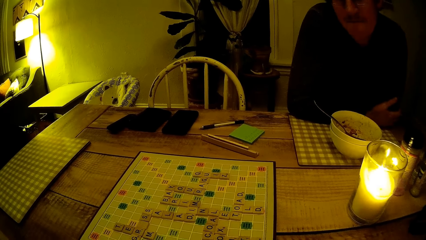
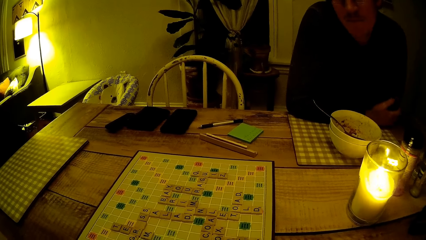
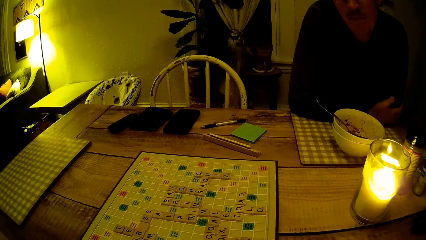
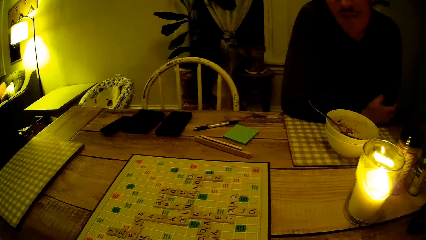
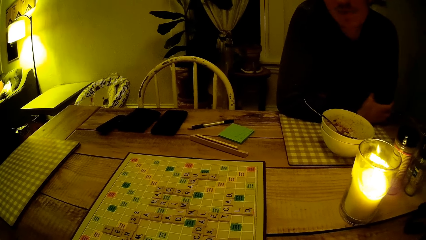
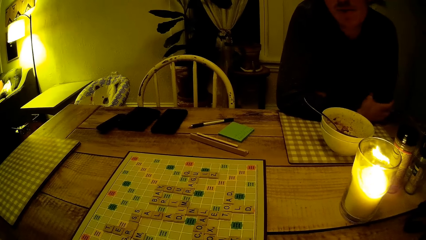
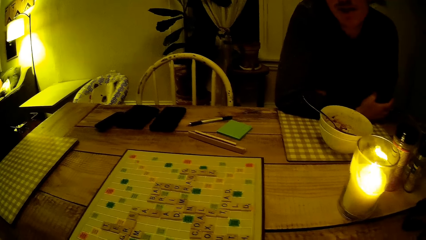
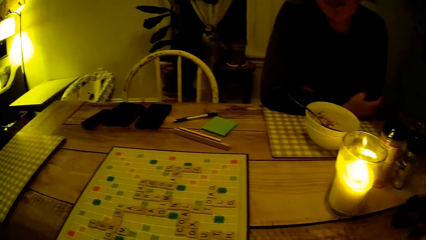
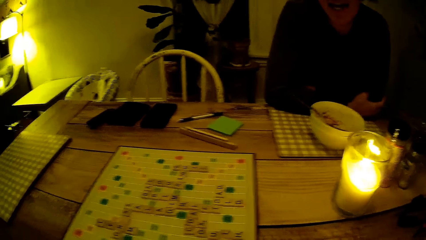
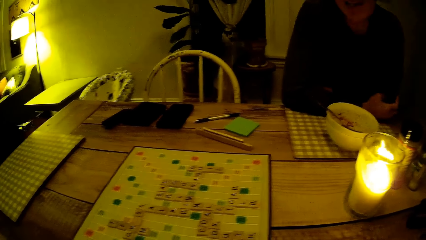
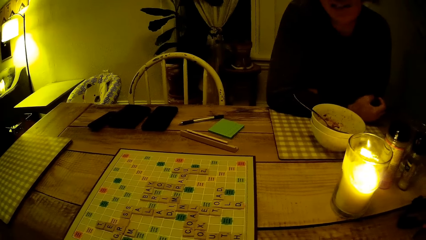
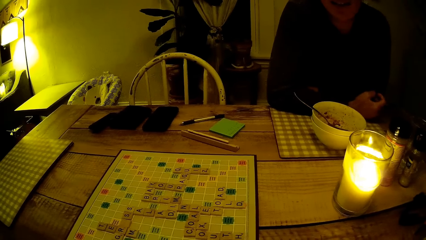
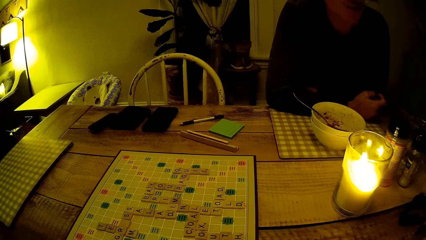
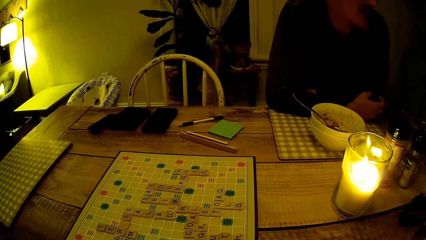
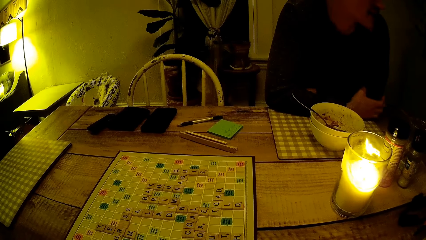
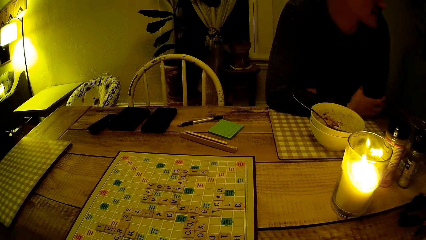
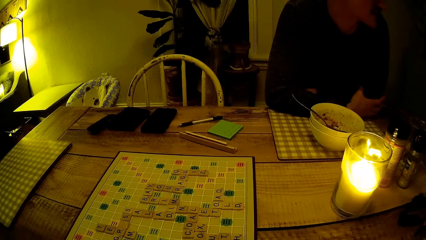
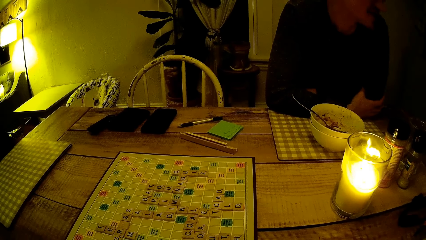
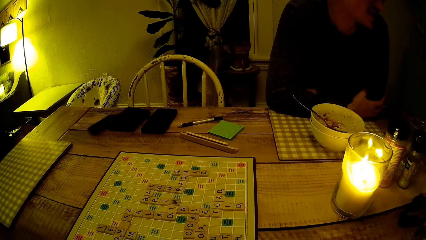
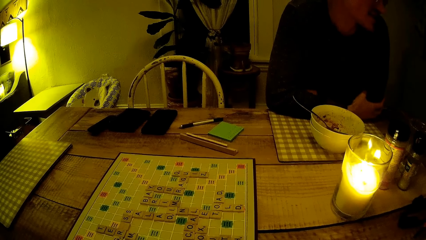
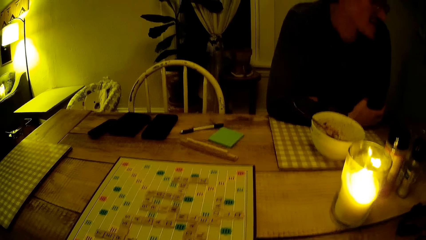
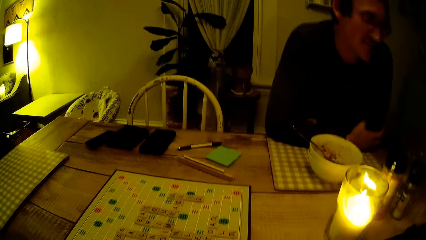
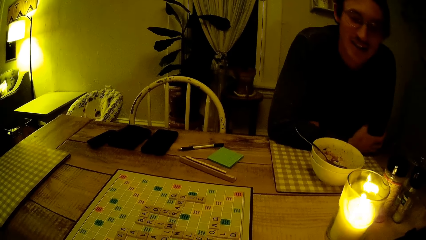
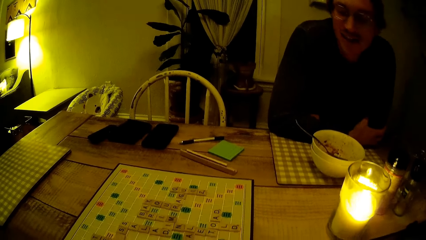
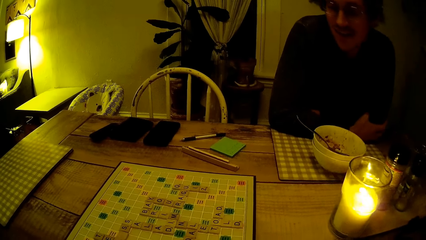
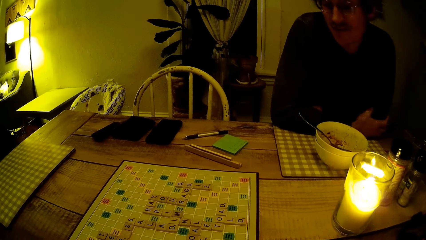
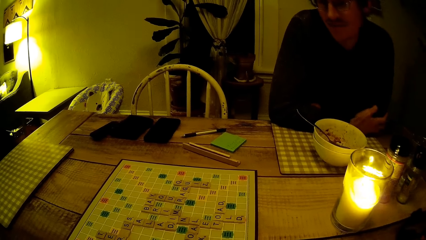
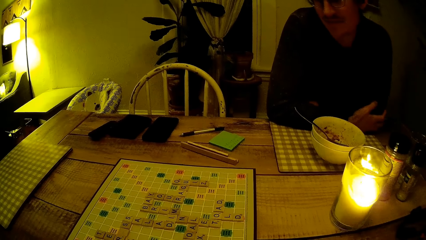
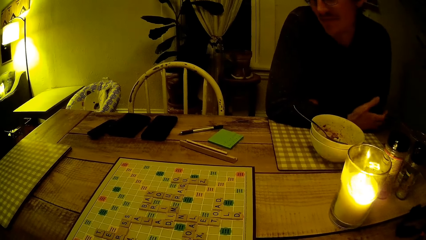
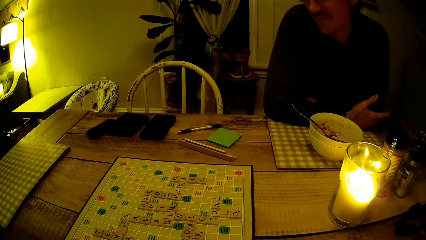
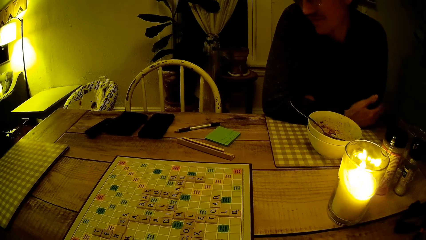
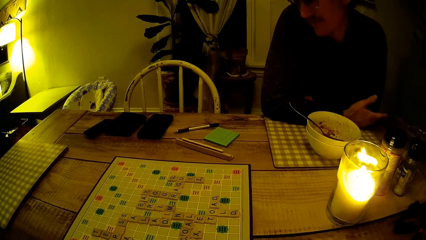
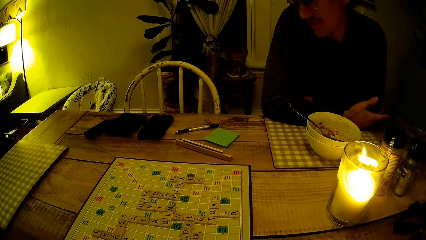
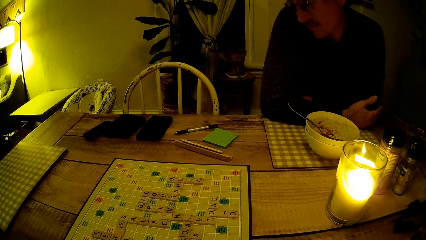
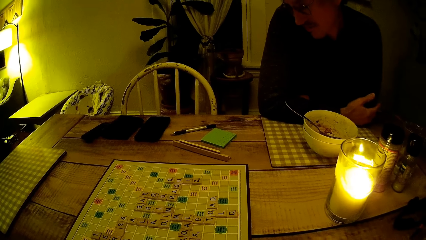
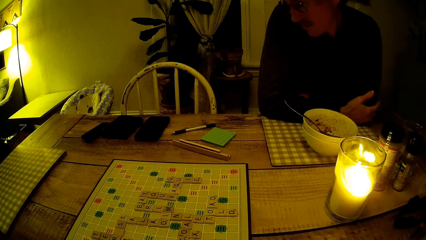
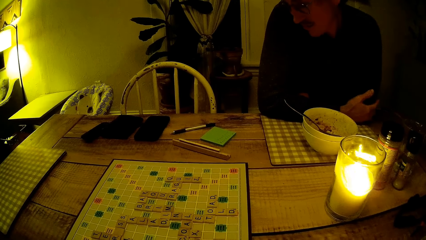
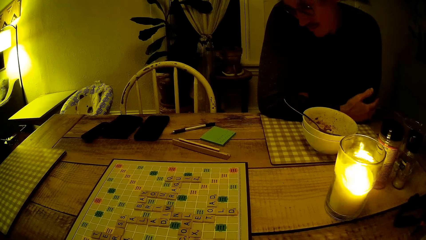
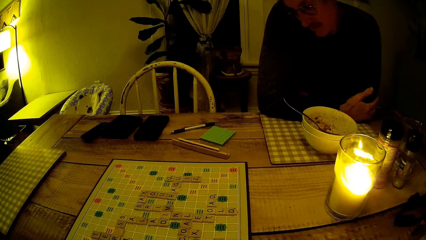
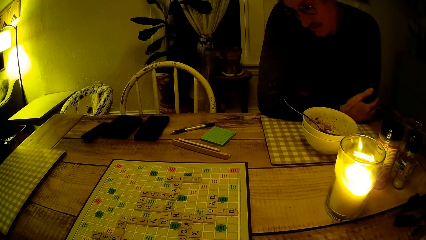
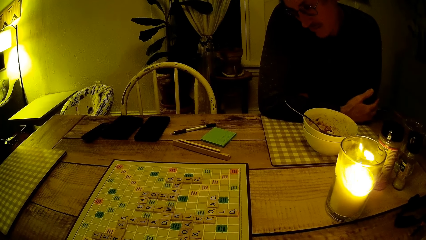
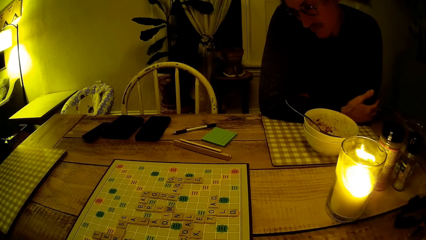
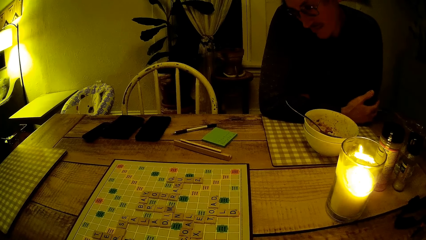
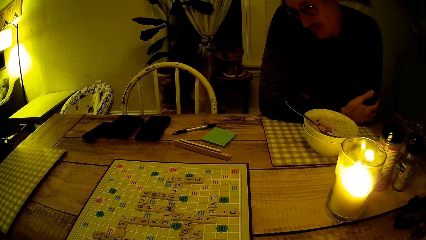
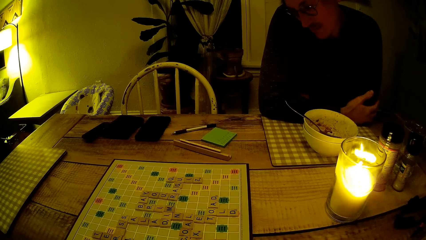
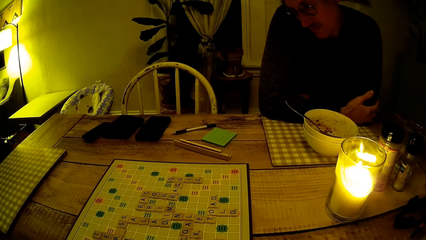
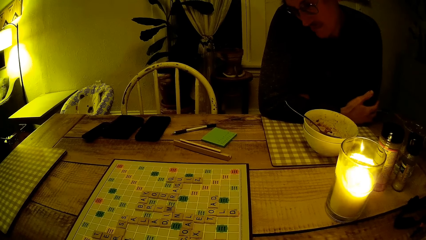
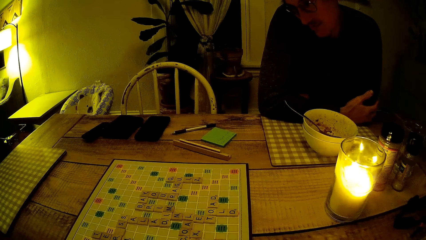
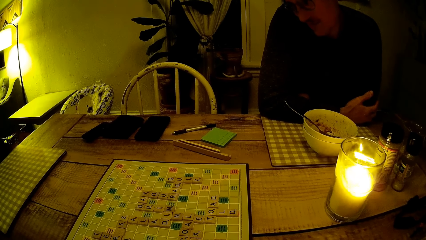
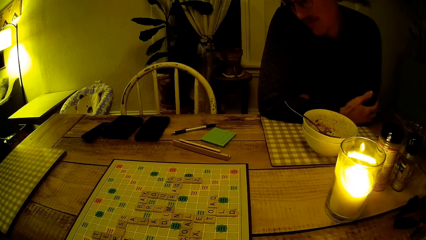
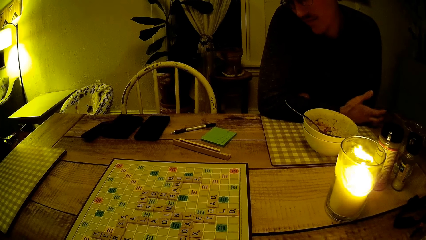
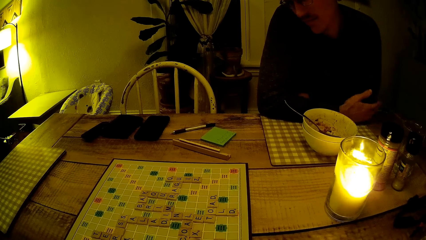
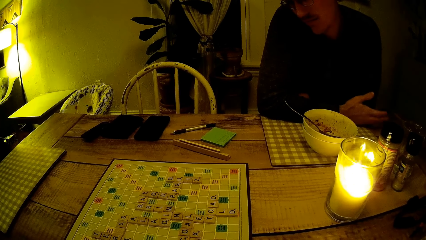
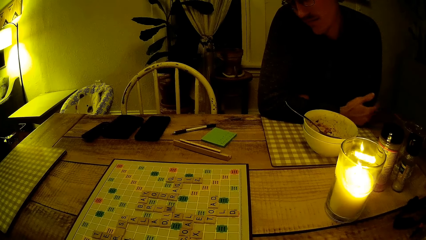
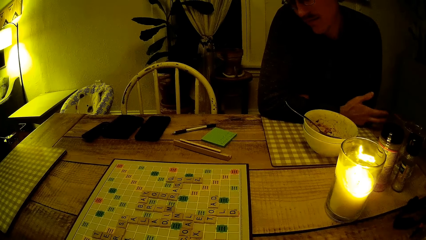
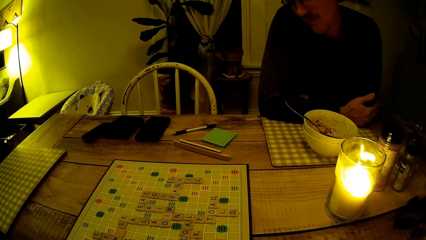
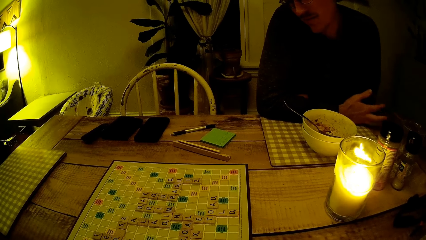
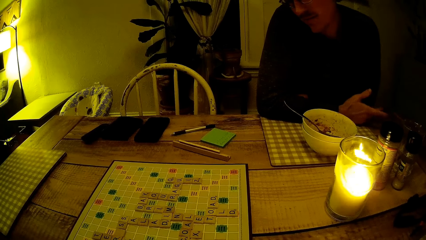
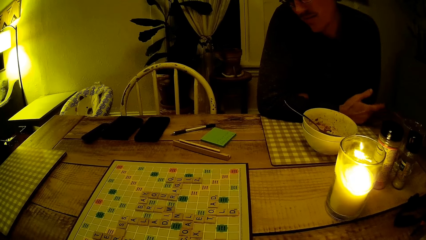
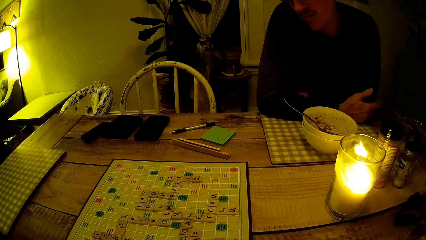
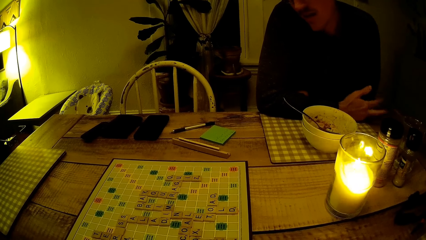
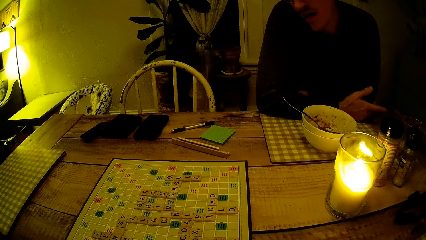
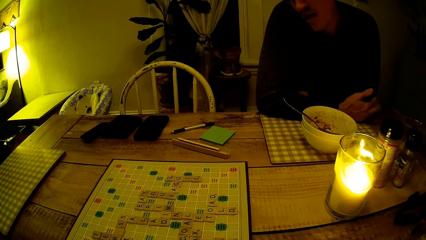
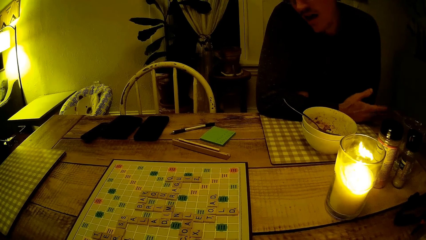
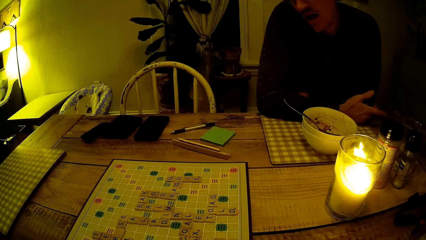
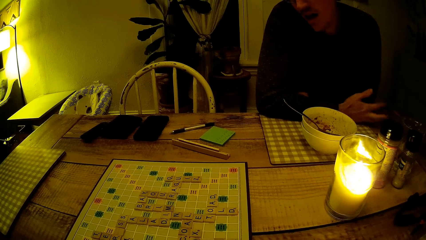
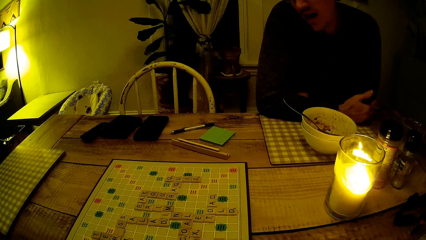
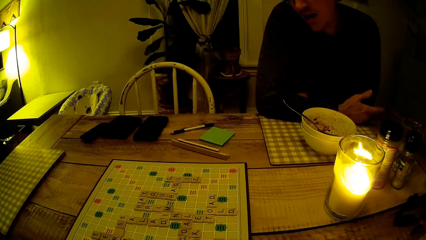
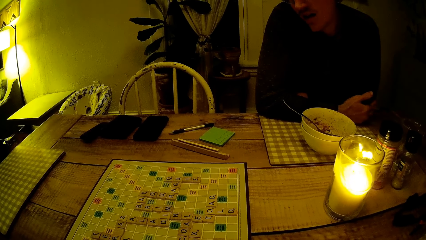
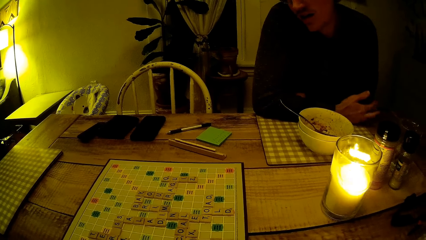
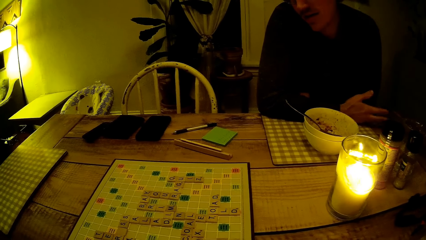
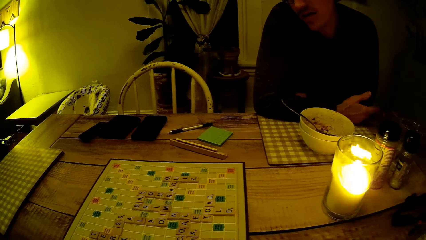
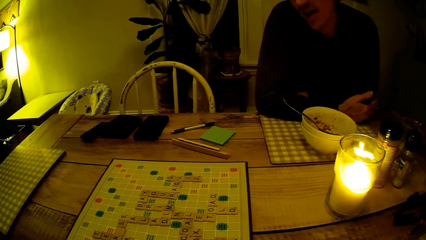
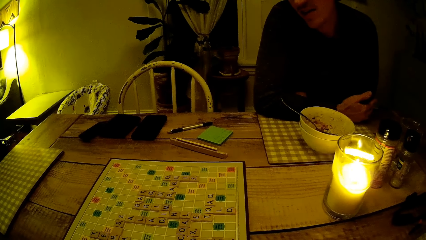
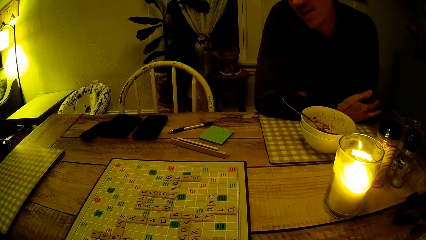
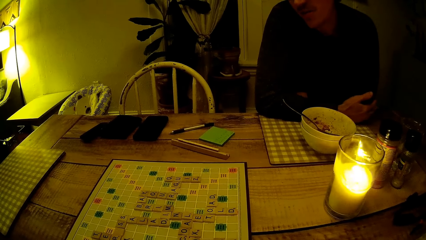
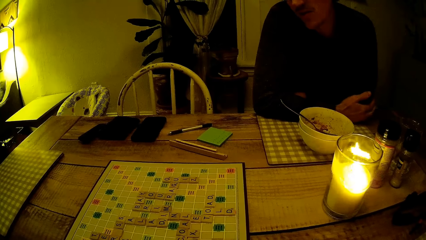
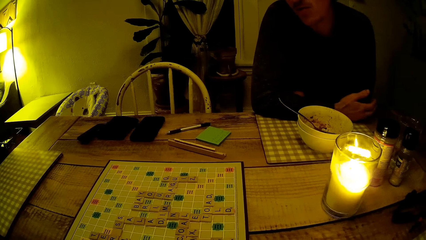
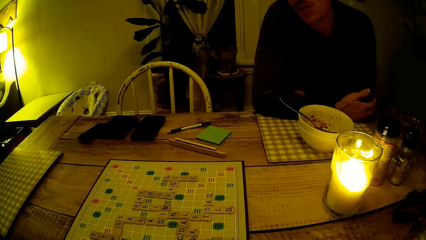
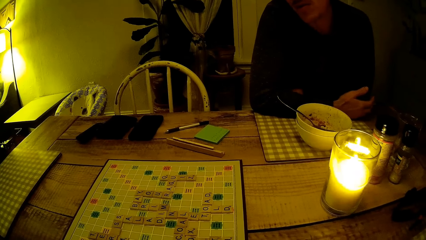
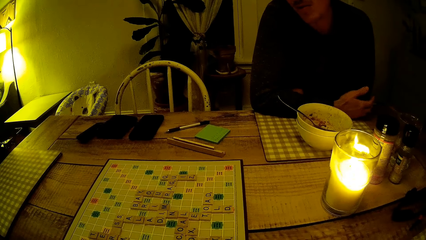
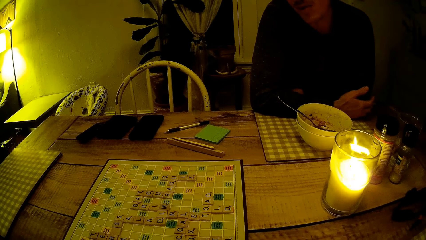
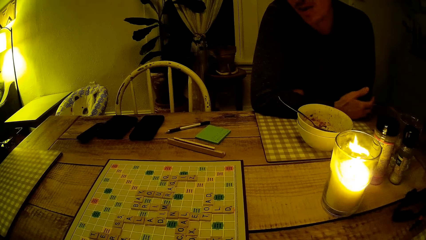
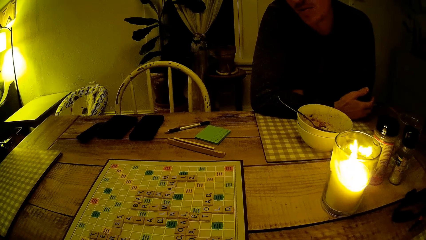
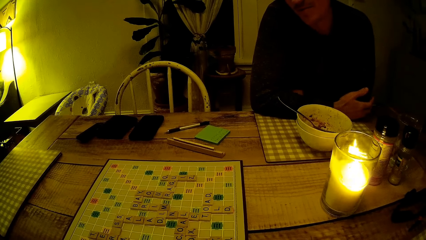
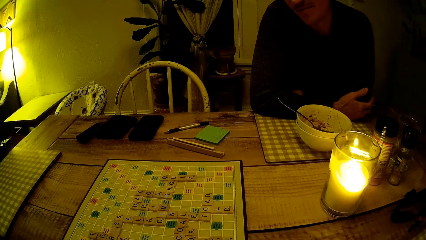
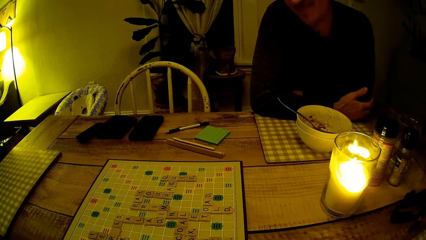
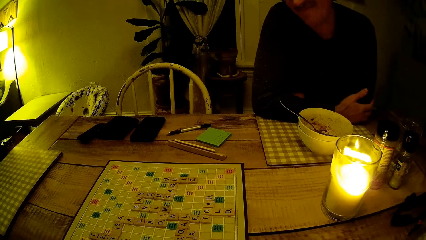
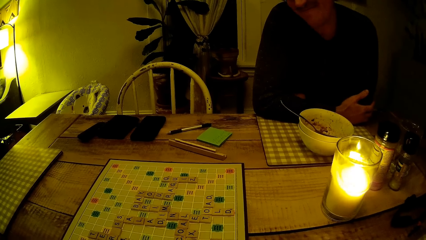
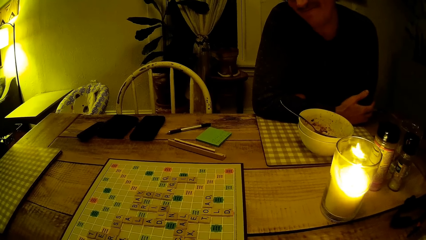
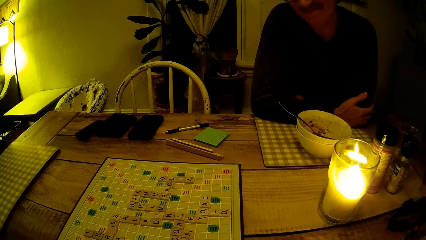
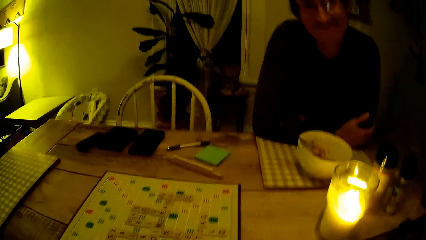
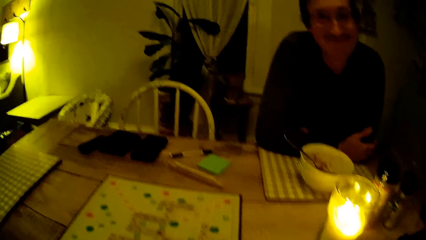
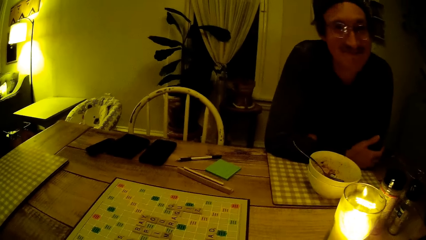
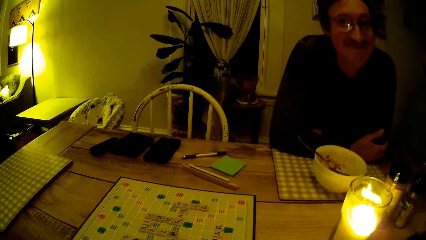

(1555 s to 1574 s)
The camera wearer stares at the scrabble word board game on a table. A man looks at the baby. The man looks at the scrabble word board game on the table and taps his left arm.
